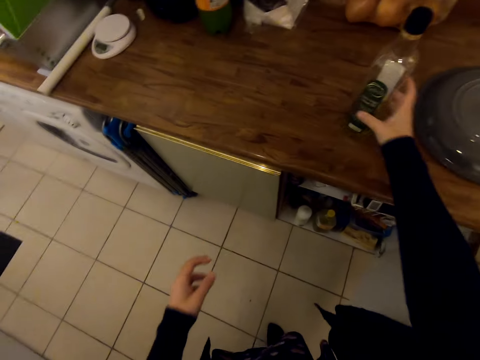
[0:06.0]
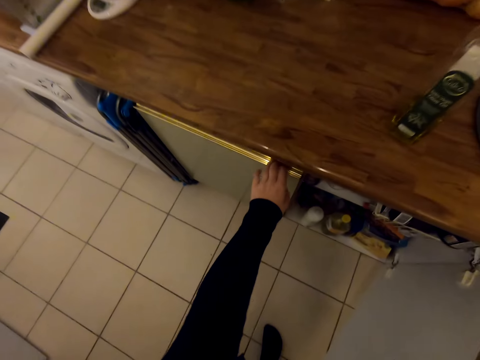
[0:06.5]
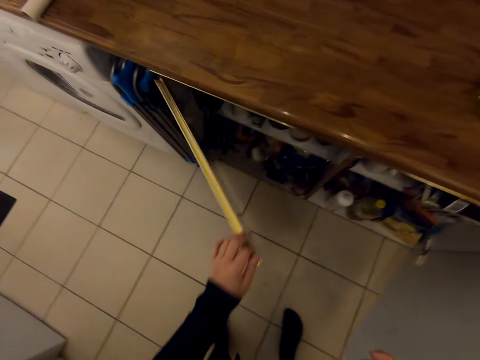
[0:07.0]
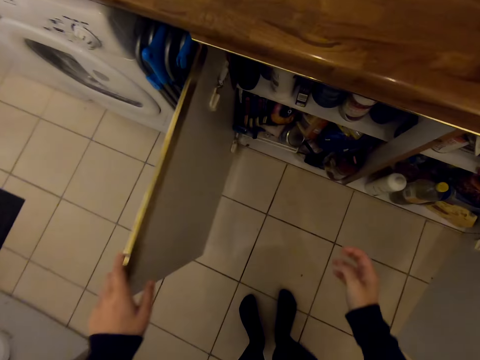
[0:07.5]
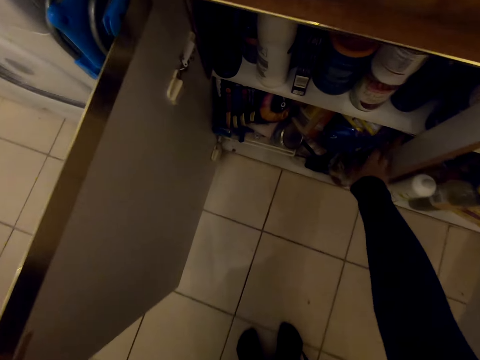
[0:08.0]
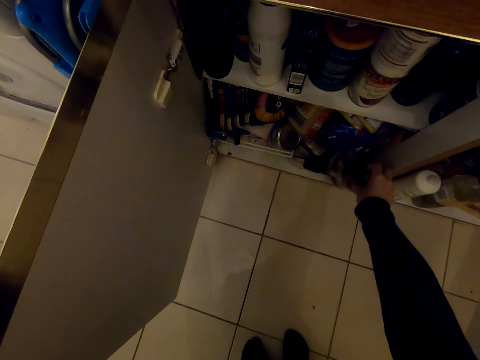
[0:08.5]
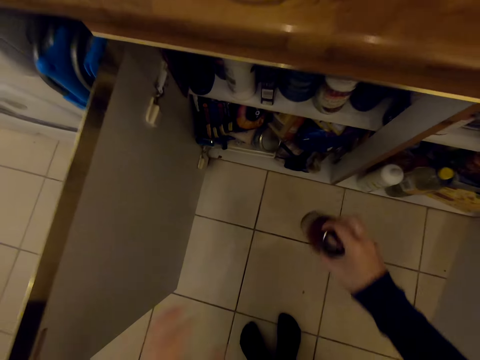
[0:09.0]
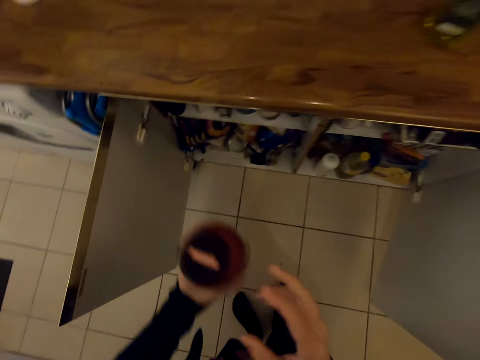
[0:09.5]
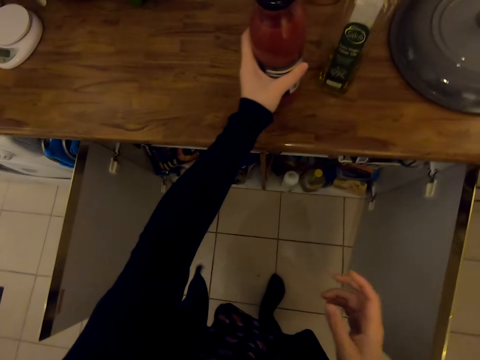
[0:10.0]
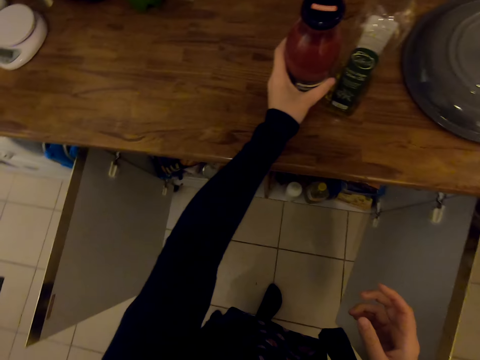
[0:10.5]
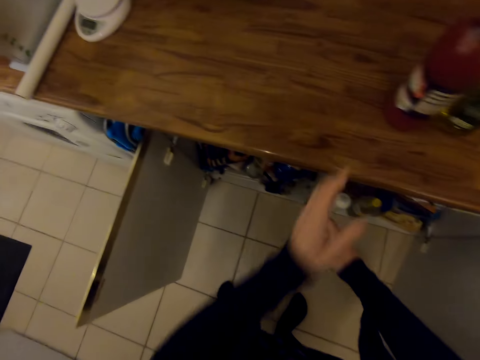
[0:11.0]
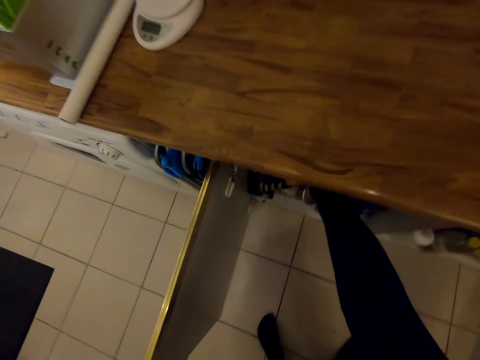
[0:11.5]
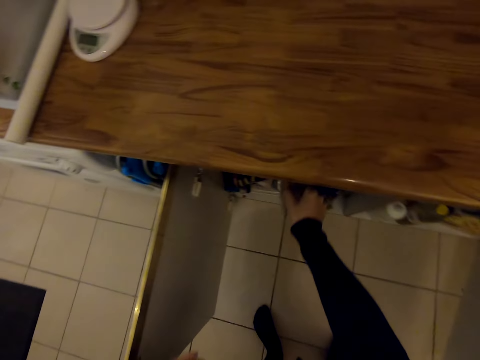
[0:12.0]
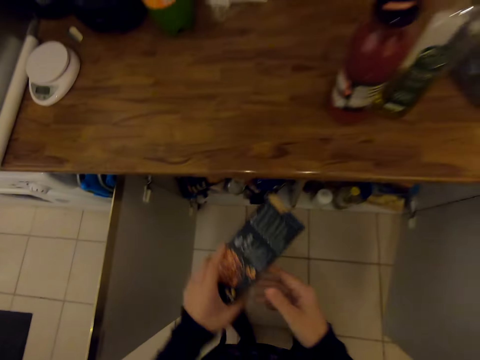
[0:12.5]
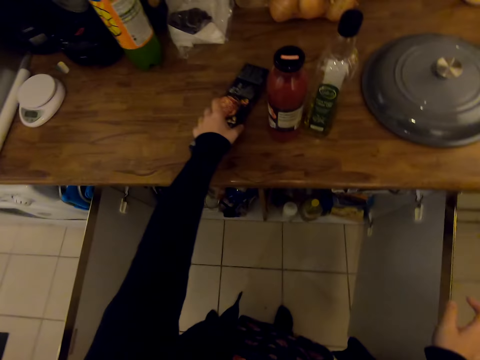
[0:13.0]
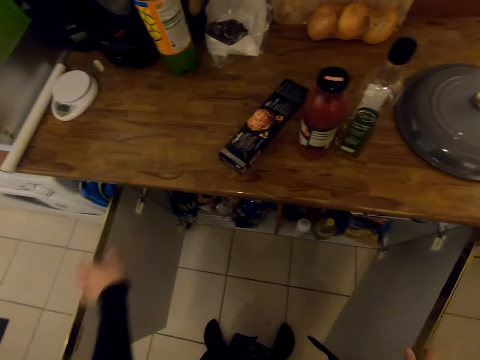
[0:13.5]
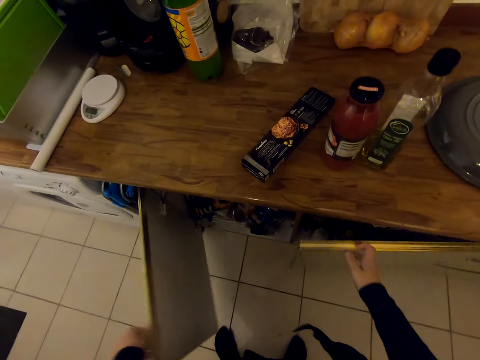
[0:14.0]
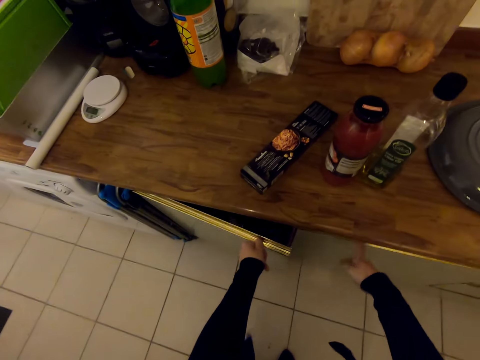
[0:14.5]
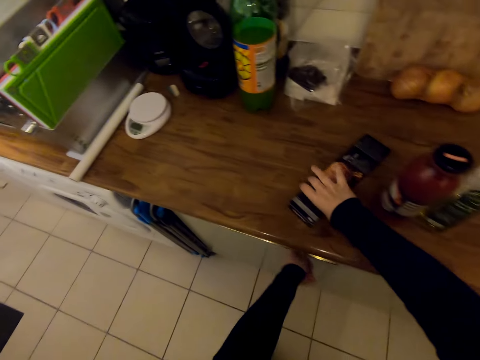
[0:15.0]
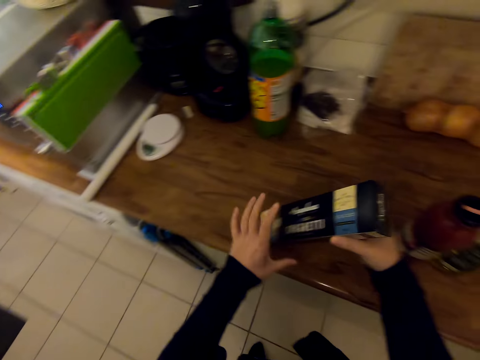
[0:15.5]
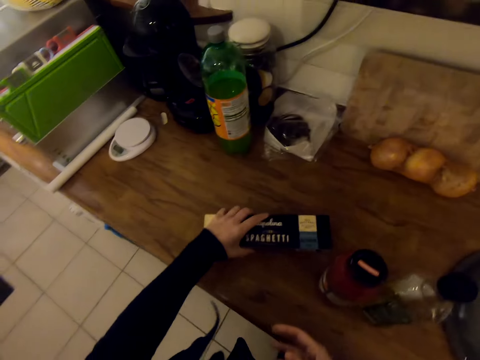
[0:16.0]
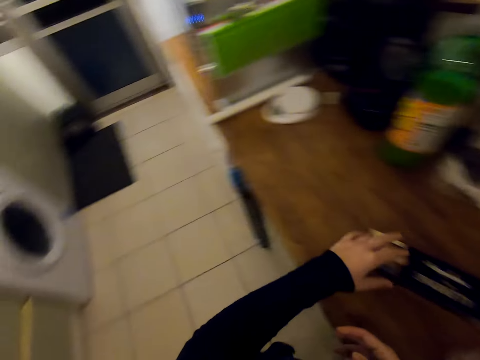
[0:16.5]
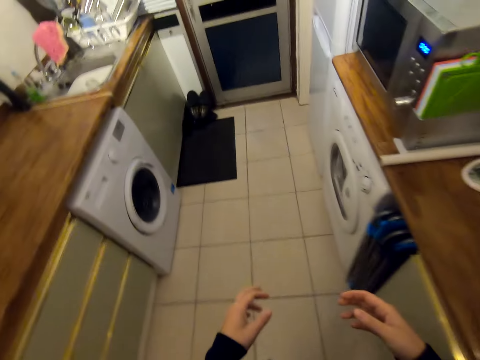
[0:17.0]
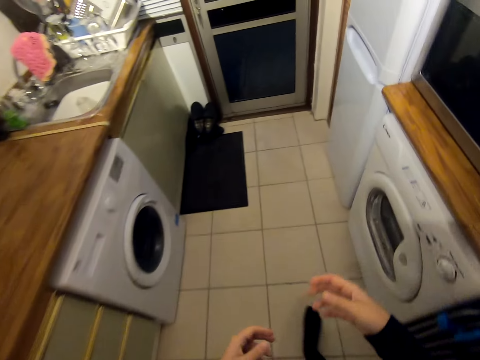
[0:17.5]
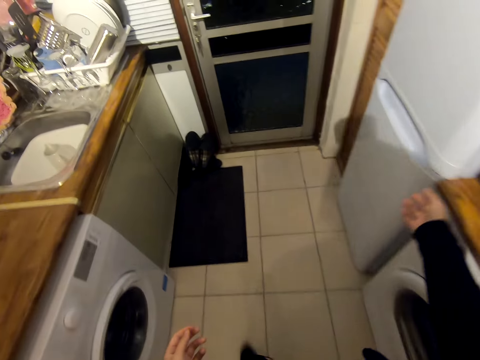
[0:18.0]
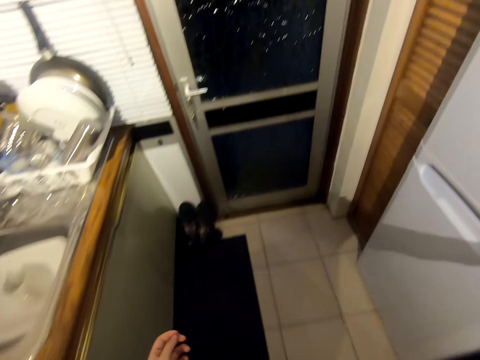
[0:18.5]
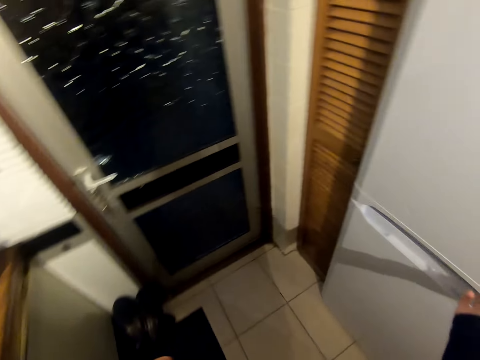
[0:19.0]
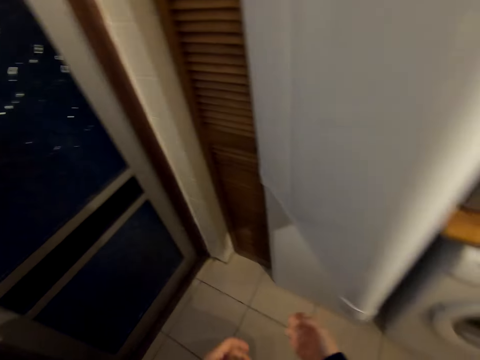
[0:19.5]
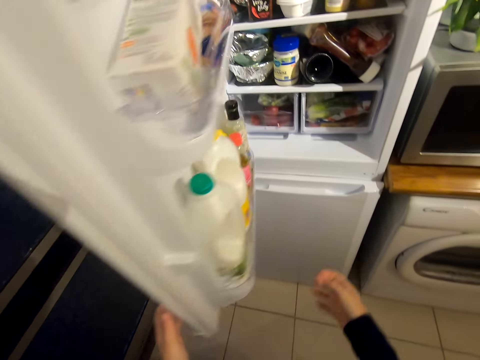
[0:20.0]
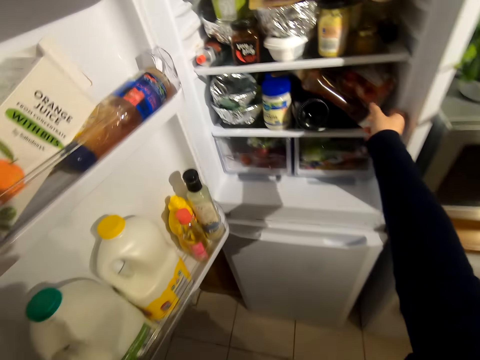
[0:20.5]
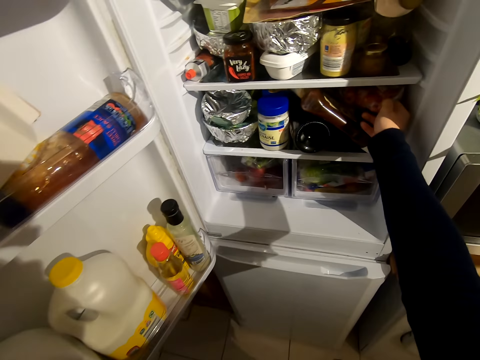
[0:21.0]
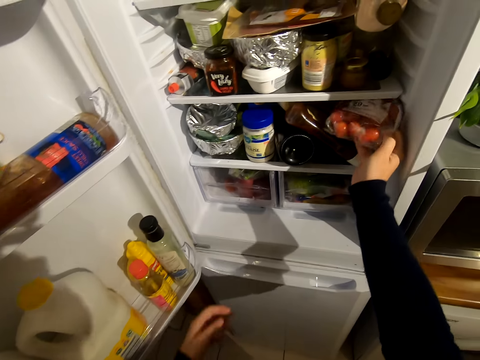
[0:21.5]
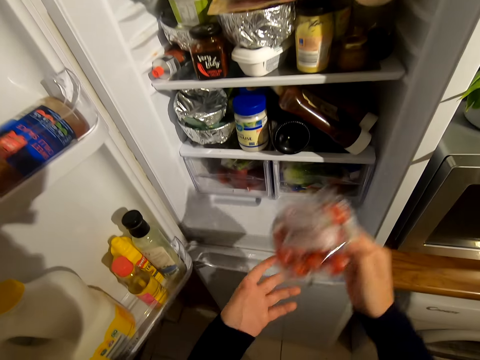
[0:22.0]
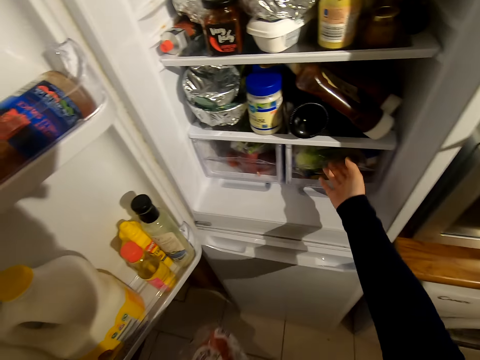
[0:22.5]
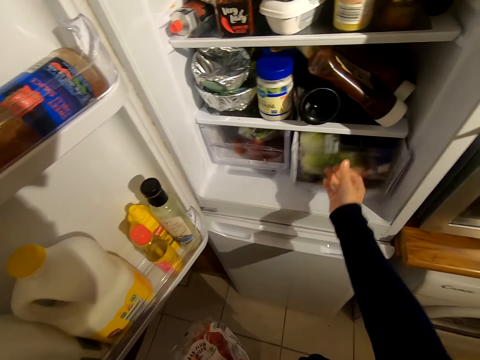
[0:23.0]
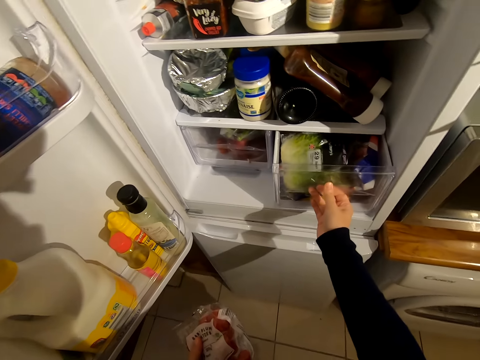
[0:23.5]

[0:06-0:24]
The camera wearer puts the bottle on a kitchen slab. He opens the kitchen cabinet, opens another door of the cabinet, and picks up a bottle in the kitchen cabinet. He puts the bottle on the slab. He takes a packet of something in the kitchen cabinet. He puts the packet on the kitchen slab. He closes the kitchen cabinet with his hands. He takes the packet of something. He puts back the packet of something. He walks around. He opens the fridge. He takes tomatoes from the fridge.

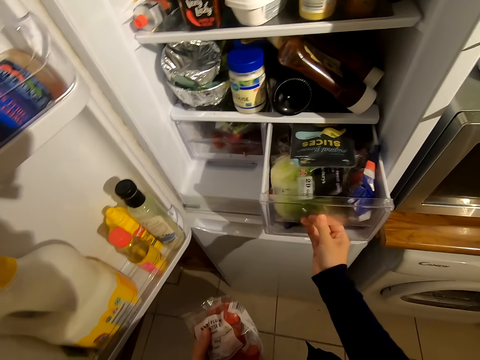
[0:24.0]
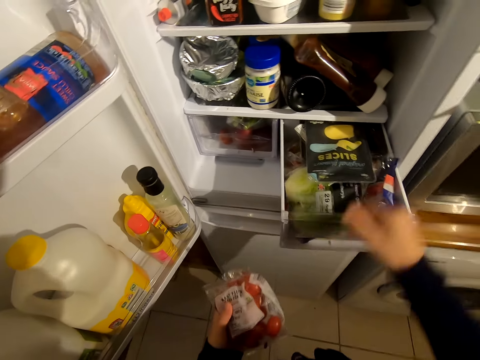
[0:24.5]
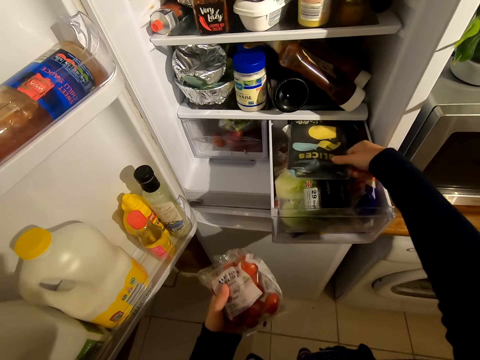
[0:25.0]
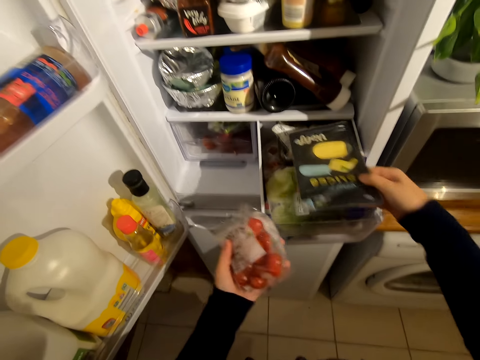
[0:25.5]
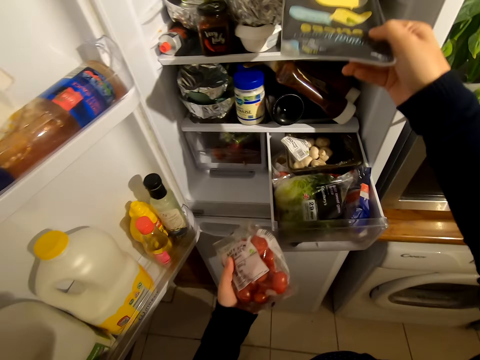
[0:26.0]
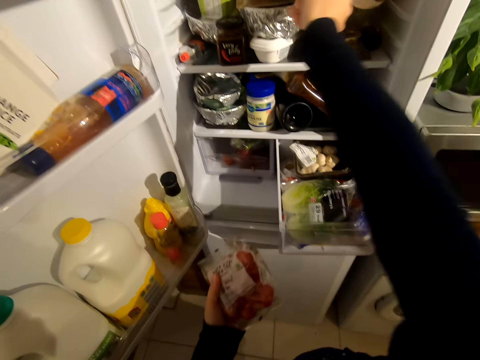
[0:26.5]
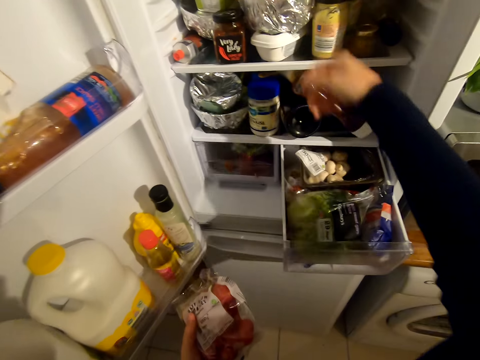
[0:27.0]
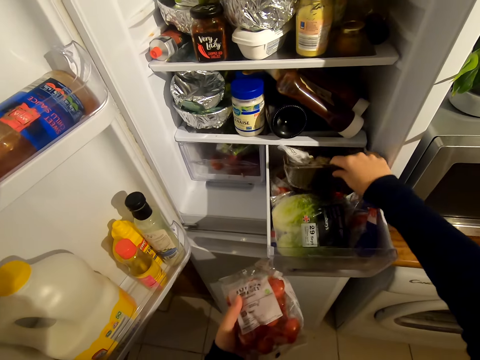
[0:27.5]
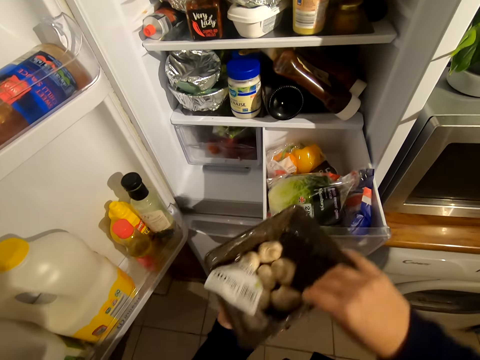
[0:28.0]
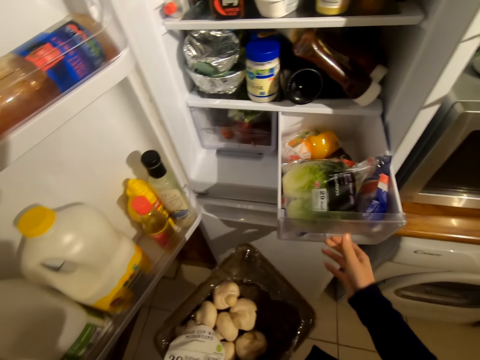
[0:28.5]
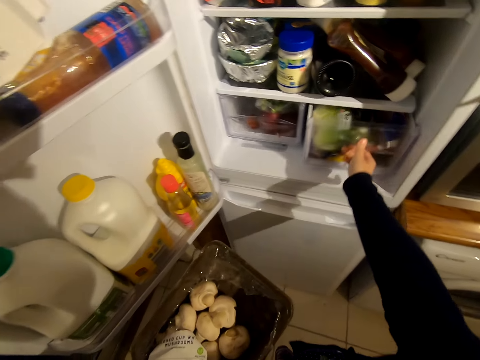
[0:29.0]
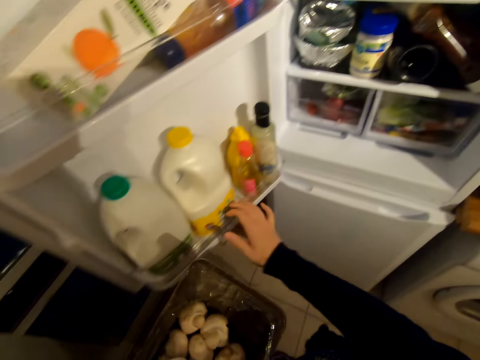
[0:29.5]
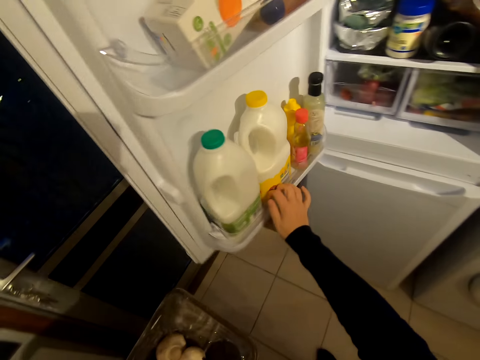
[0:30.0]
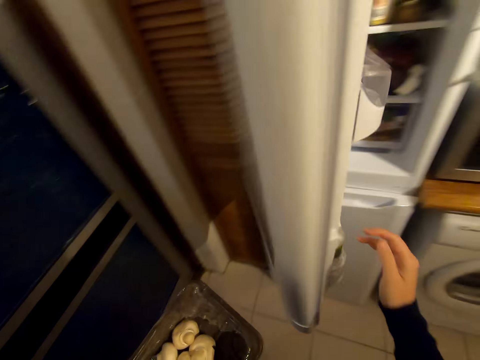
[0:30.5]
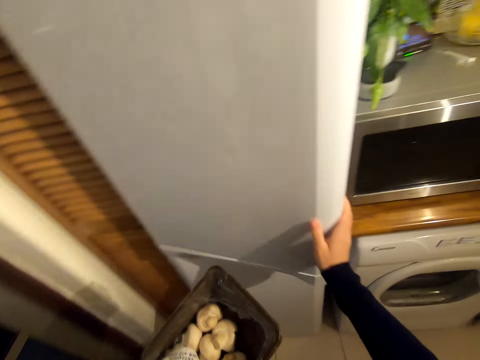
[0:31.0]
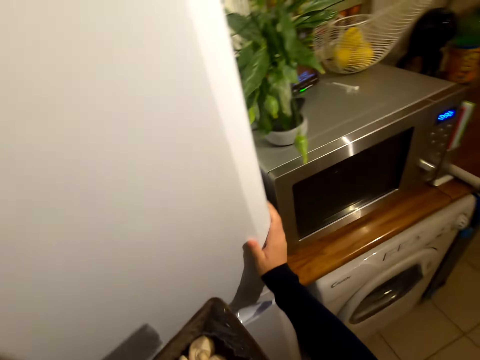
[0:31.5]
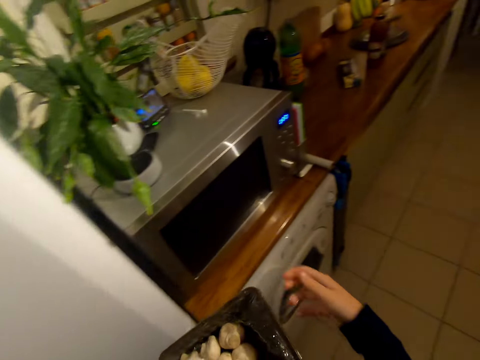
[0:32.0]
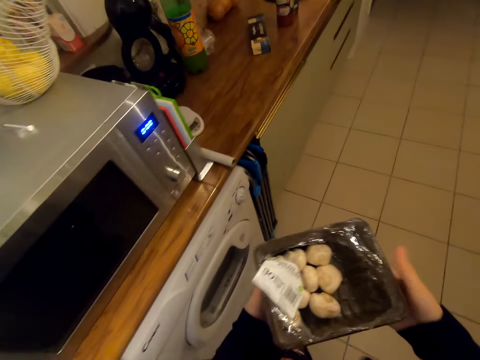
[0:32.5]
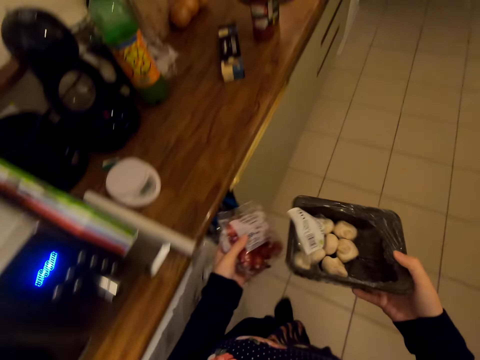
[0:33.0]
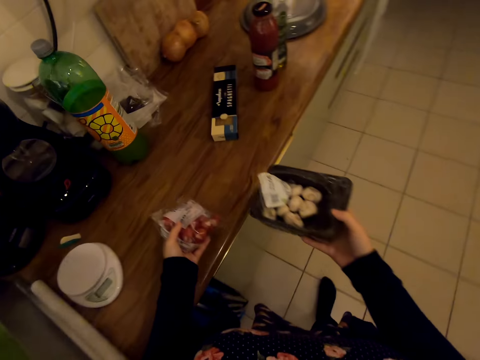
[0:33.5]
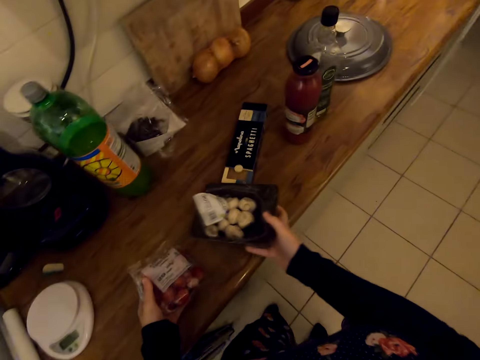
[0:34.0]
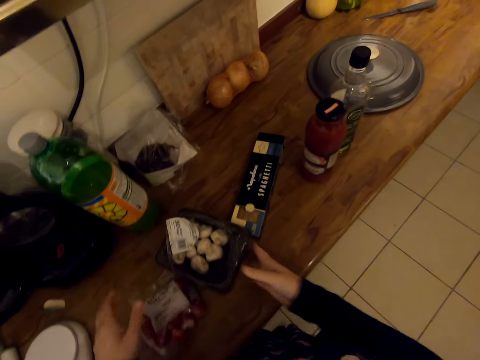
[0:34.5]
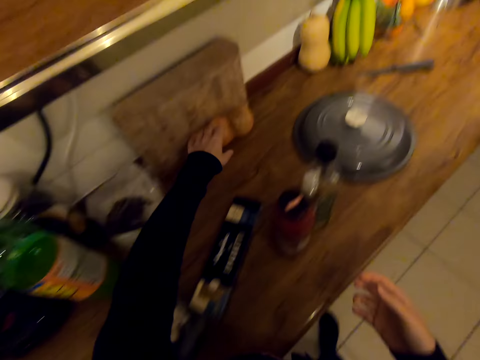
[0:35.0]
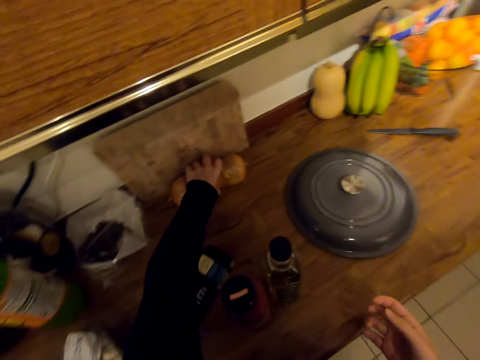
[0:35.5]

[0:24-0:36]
The camera wearer pushes out a drawer from the fridge. They take another package from the fridge. They arrange the package on the upper shelf of the fridge. They take a tin. They push in the fridge drawer. They close the fridge drawer. They close the fridge. They walk around. They hold the items with both hands. They put the items on the kitchen slab. They pick up something on the countertop.
